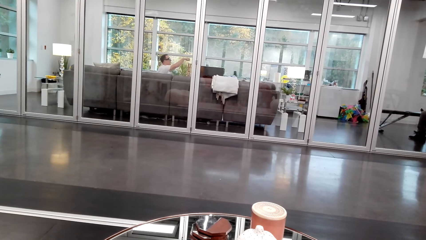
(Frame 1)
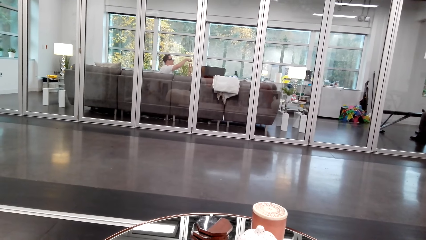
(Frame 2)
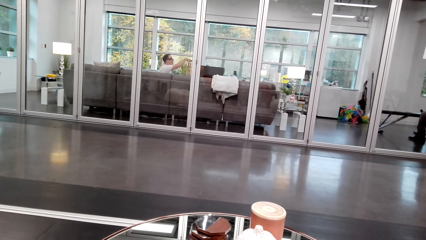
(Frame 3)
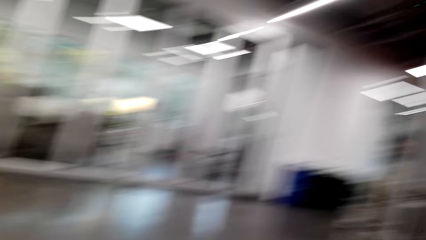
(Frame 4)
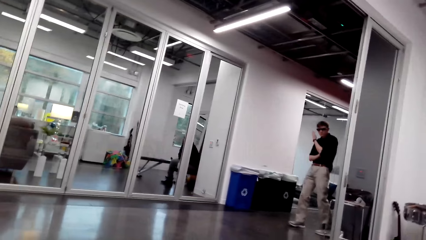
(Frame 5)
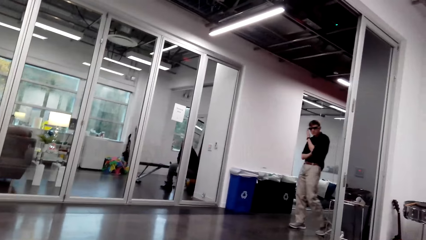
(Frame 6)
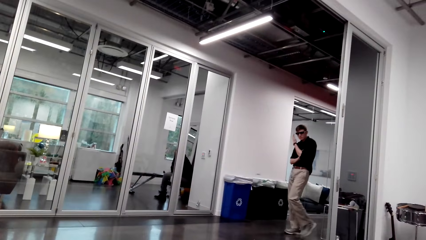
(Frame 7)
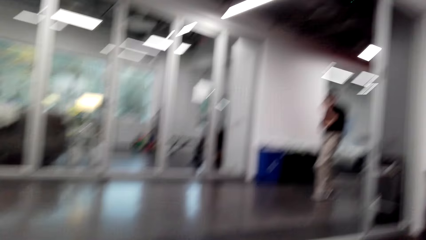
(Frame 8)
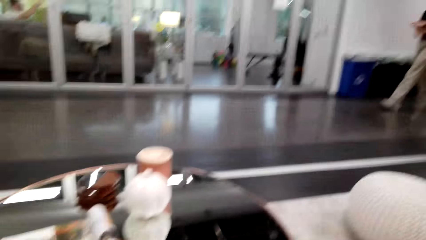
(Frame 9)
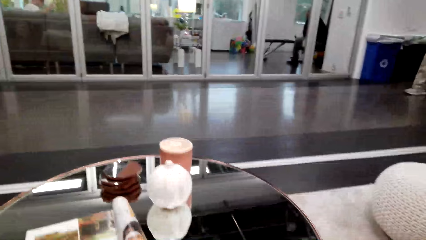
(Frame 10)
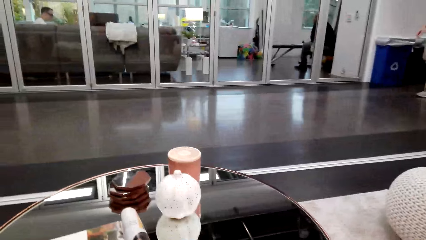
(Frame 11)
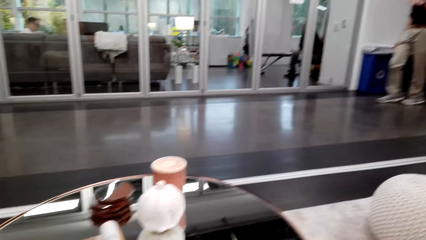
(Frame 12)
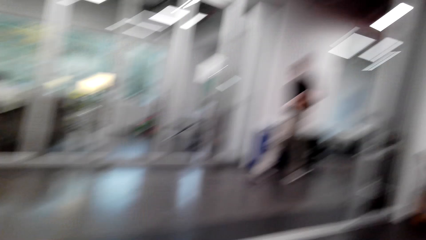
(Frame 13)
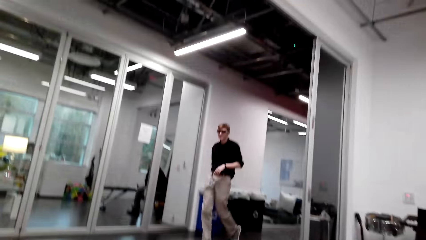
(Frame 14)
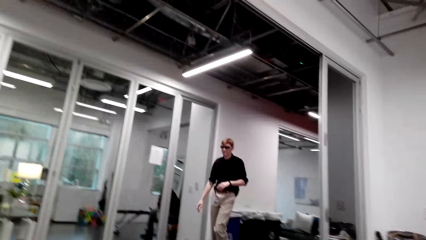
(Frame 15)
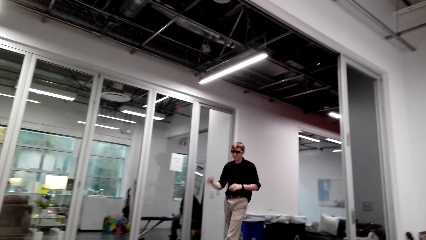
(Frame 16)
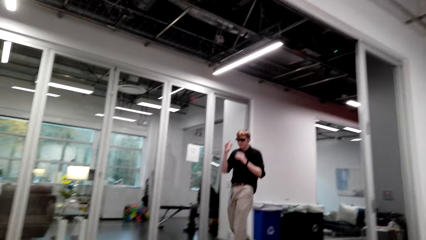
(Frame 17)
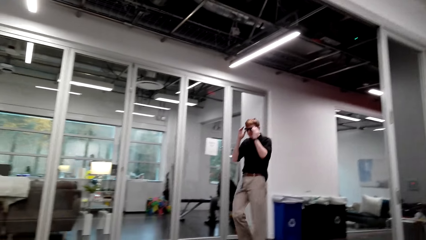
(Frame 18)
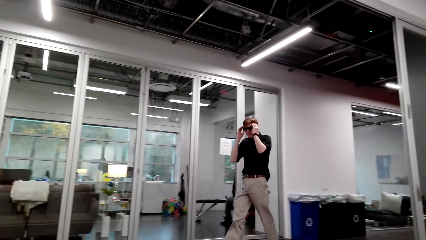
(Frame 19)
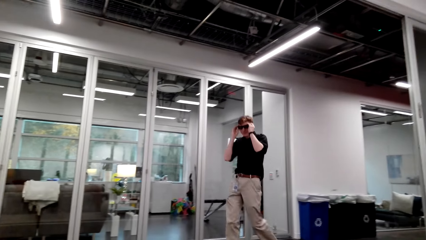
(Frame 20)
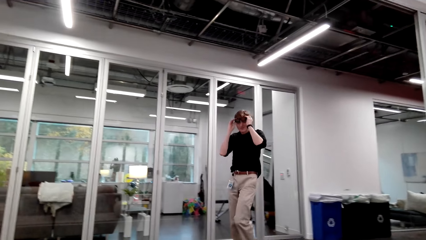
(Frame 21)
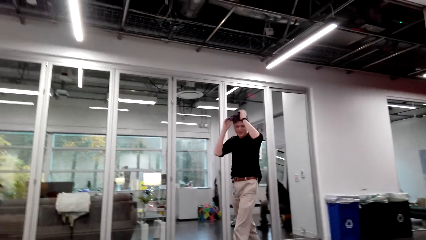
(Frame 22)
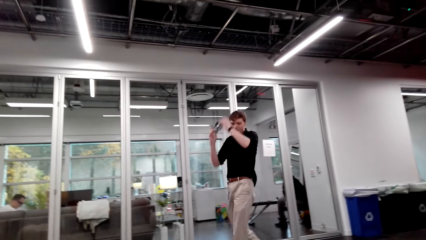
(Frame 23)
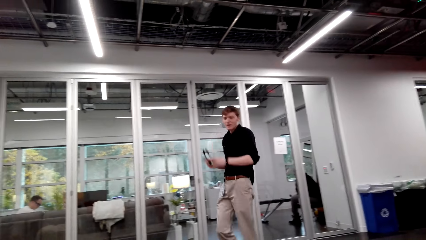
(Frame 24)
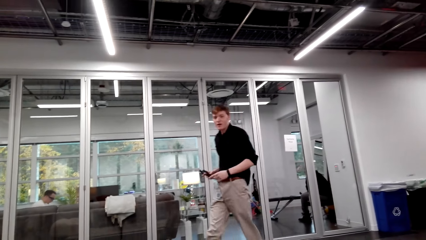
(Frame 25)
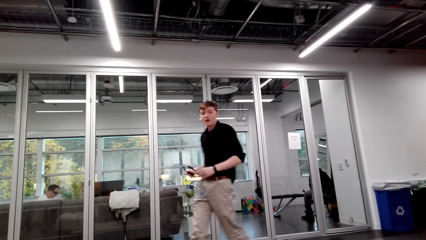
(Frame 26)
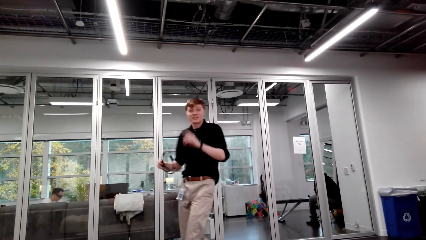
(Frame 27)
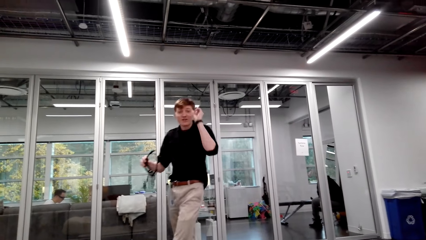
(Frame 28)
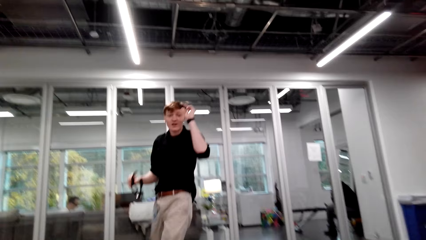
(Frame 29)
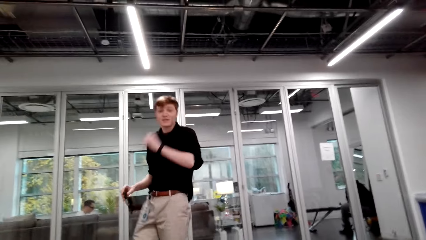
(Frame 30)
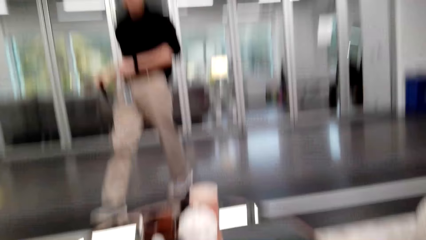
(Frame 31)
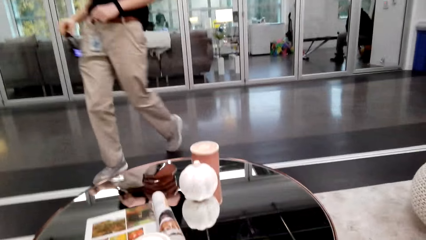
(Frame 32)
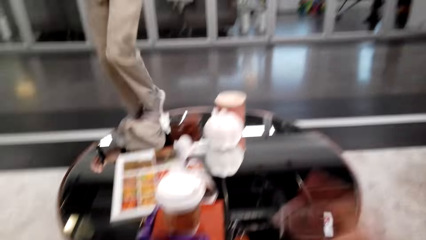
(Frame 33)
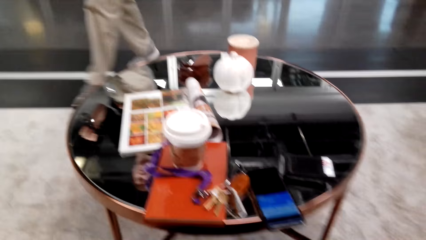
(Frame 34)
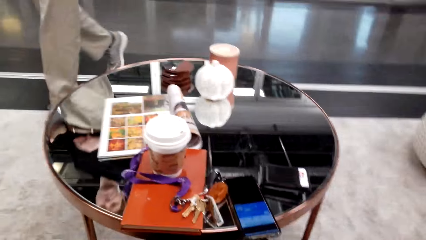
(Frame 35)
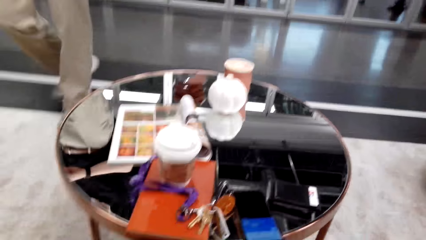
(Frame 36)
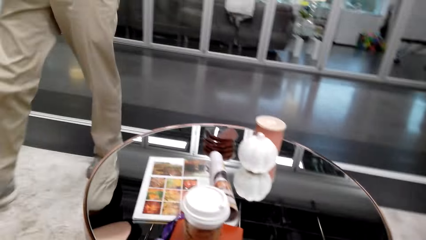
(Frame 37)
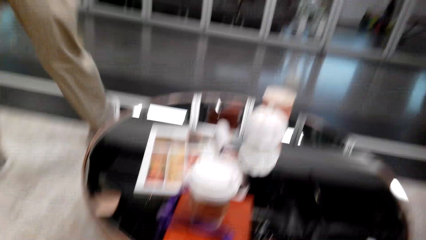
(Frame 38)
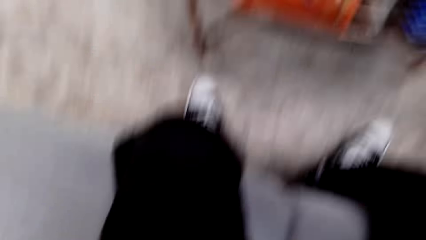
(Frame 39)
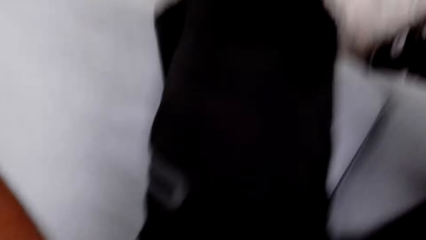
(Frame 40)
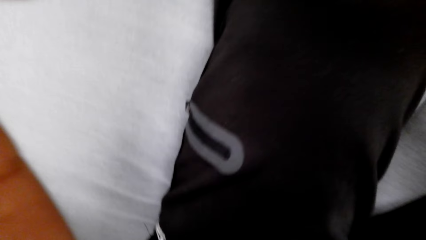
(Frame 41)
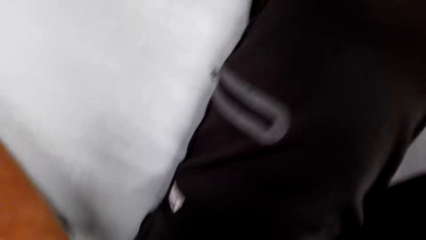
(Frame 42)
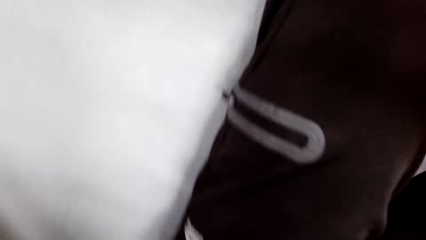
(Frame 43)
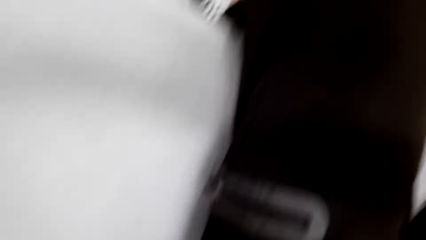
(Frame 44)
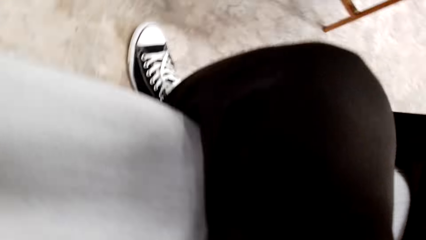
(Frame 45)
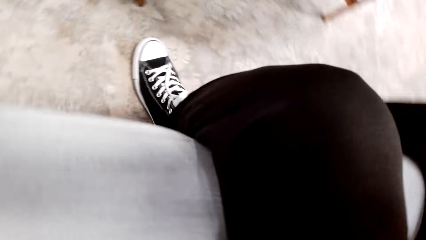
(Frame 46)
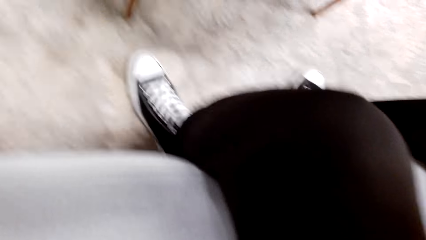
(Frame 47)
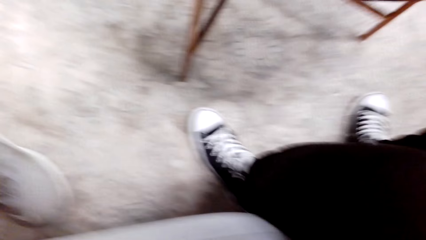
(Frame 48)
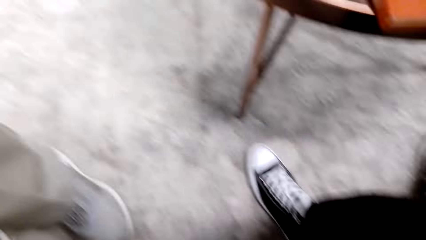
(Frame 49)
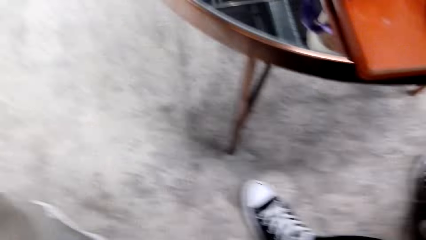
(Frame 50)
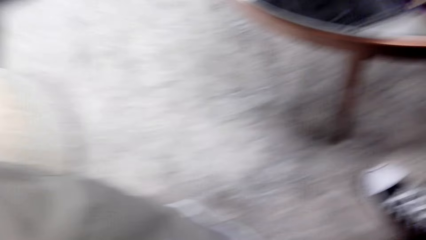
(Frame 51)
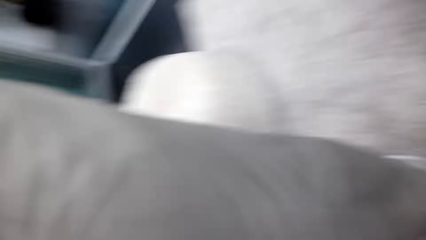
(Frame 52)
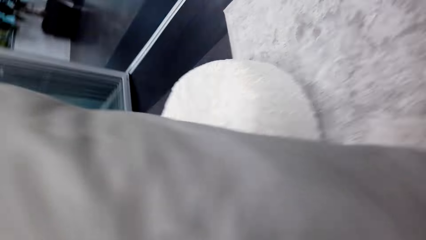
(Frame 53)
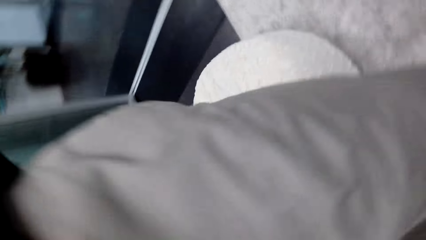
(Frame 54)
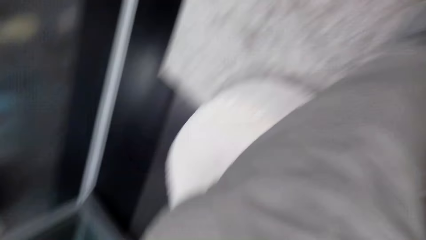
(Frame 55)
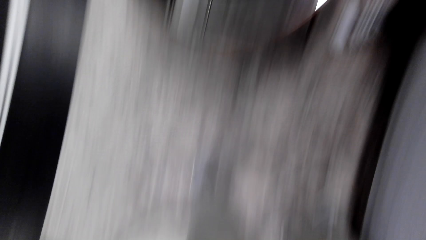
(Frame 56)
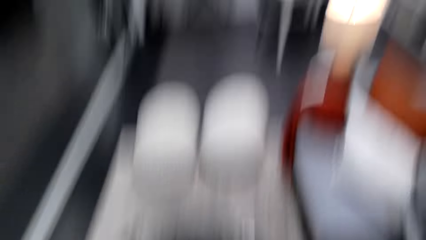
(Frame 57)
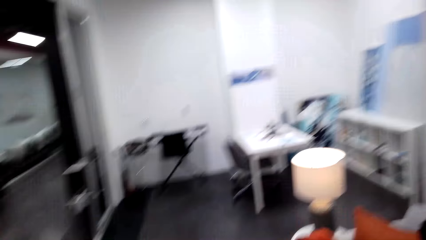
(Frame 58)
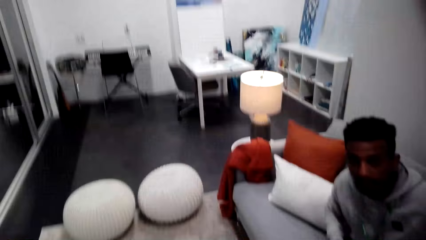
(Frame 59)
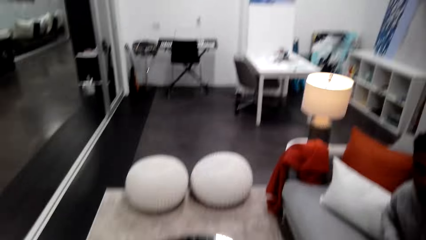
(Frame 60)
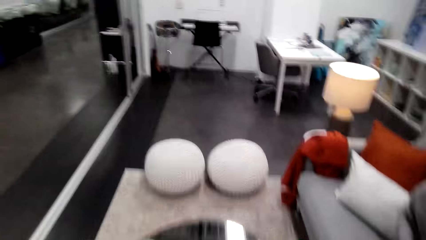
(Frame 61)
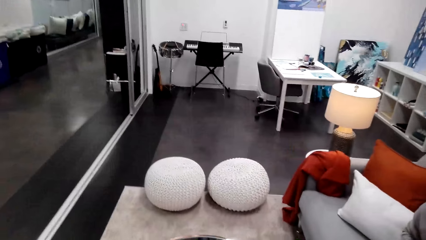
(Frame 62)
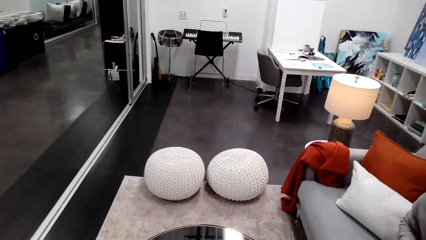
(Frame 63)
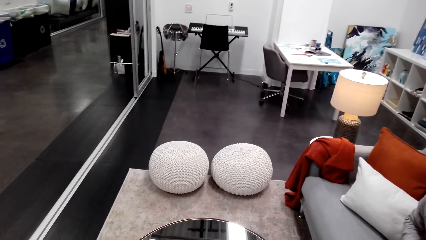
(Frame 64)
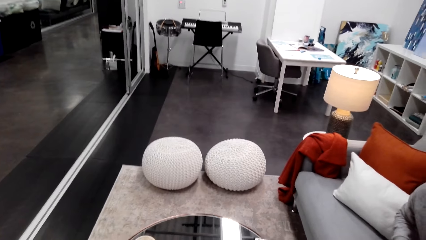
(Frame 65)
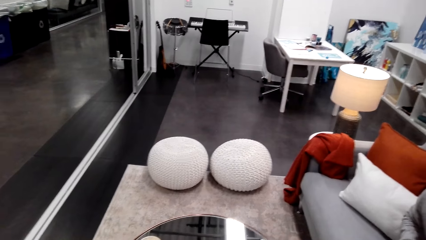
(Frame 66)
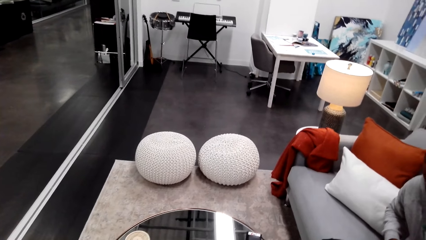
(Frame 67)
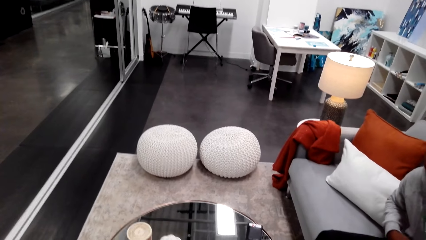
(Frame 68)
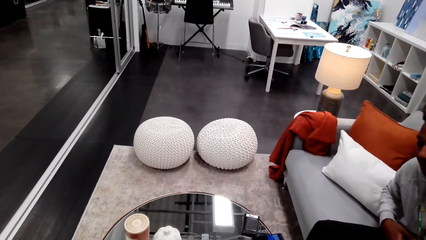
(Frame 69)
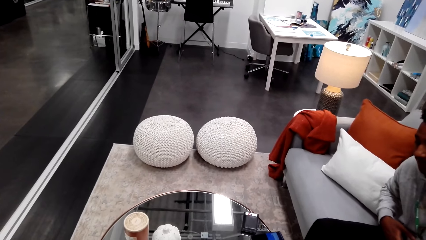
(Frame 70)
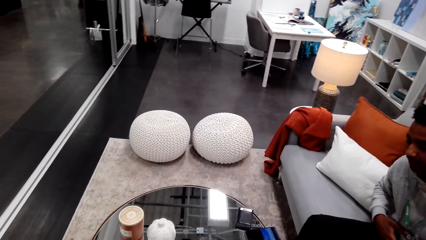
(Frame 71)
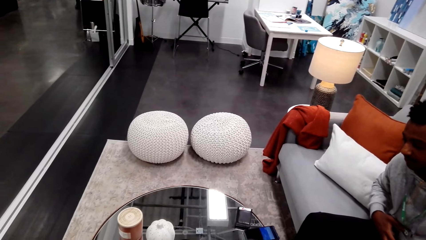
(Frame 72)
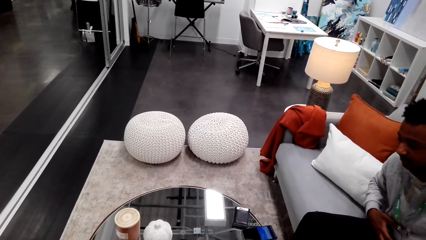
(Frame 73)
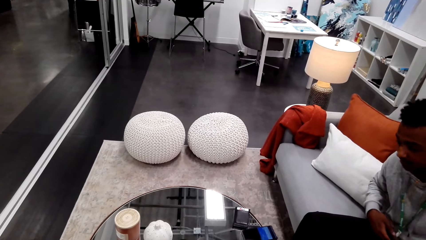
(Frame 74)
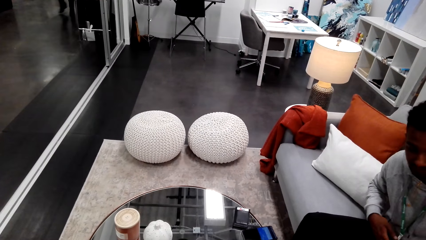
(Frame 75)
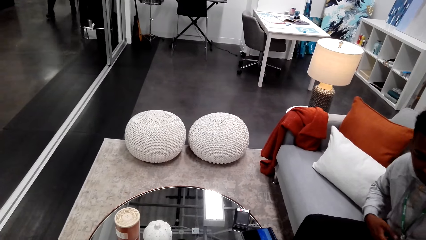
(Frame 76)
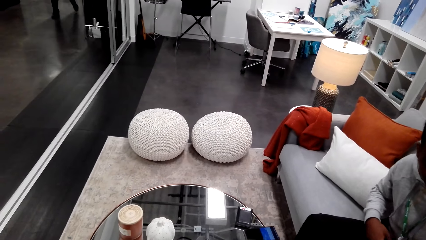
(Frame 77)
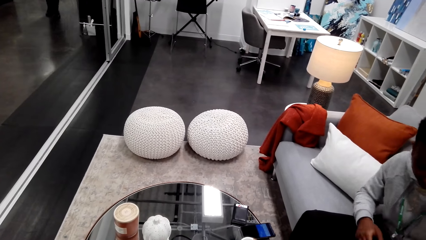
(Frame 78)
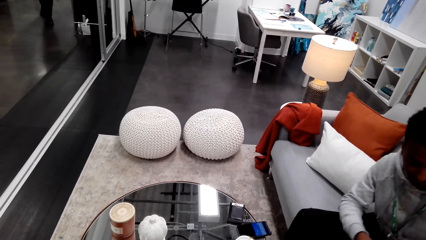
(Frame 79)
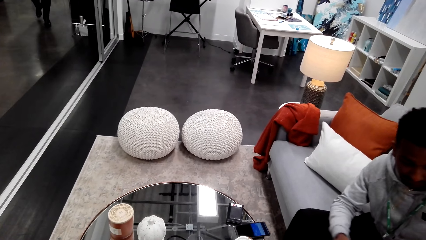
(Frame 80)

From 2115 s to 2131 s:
A person walks on the floor. The person takes glasses off. The person talks to the camera wearer. The camera wearer gives the person the camera. They wear the camera. They look on.
